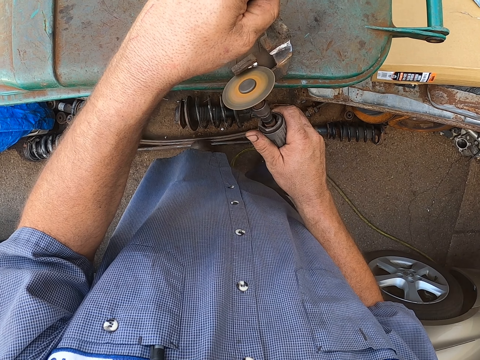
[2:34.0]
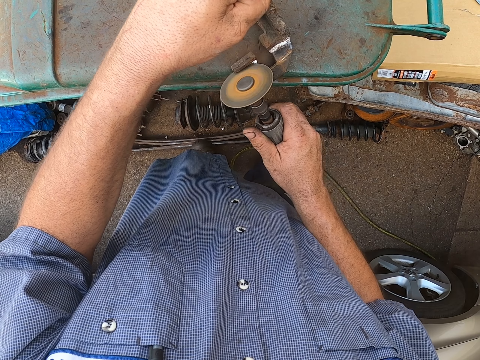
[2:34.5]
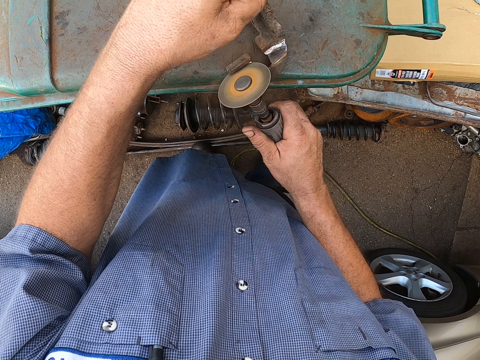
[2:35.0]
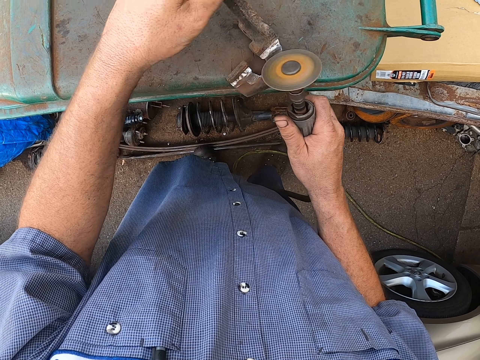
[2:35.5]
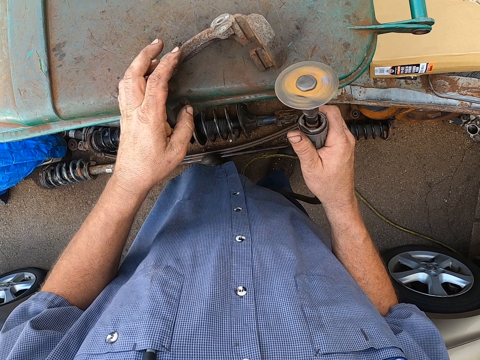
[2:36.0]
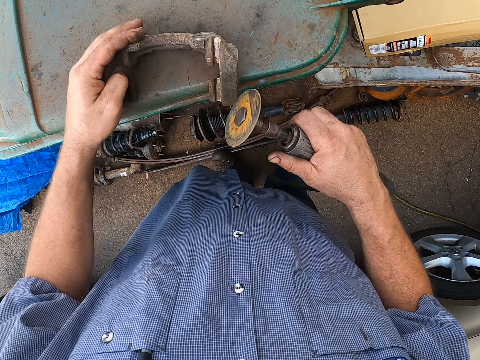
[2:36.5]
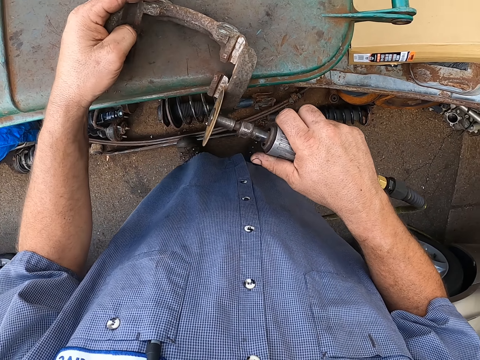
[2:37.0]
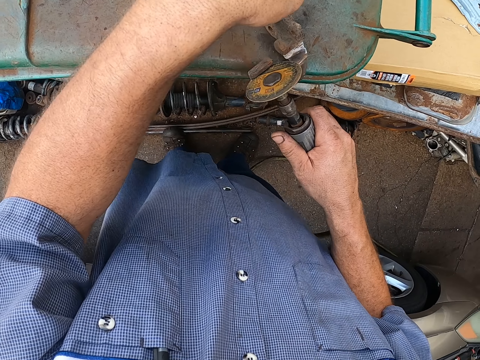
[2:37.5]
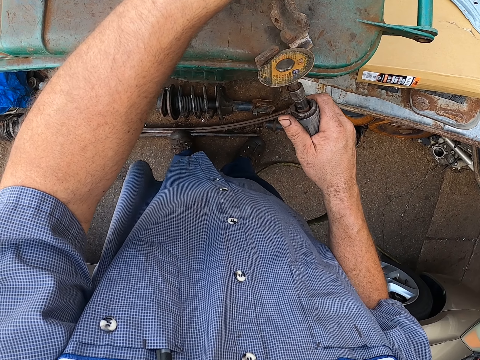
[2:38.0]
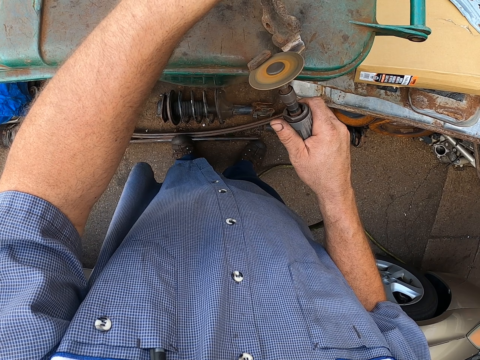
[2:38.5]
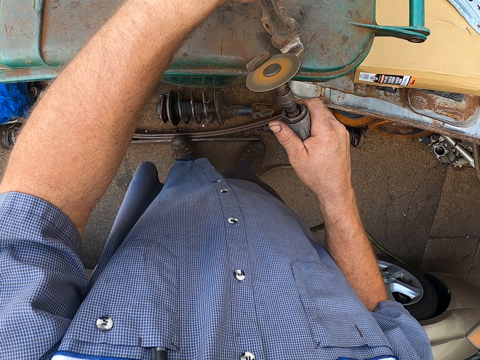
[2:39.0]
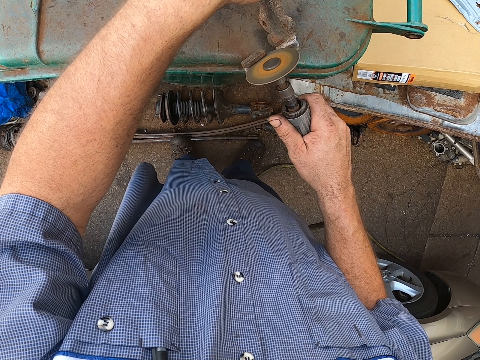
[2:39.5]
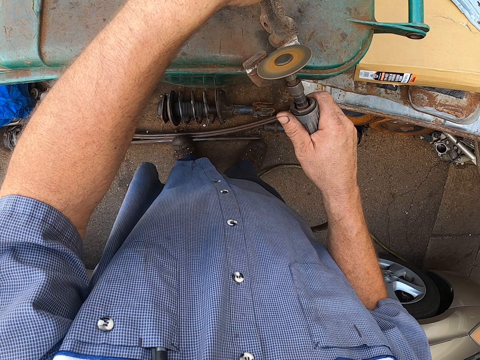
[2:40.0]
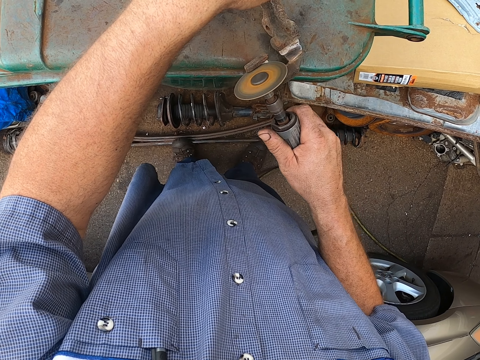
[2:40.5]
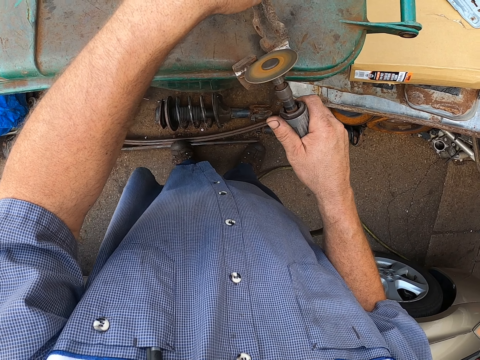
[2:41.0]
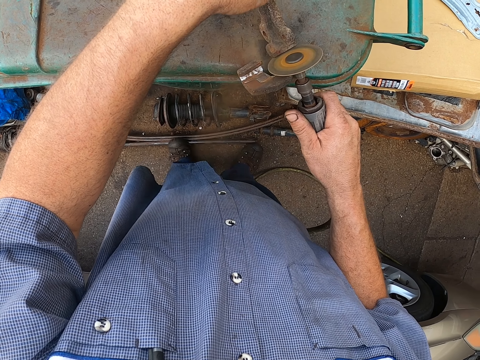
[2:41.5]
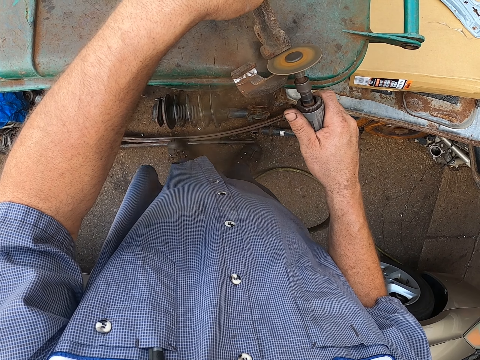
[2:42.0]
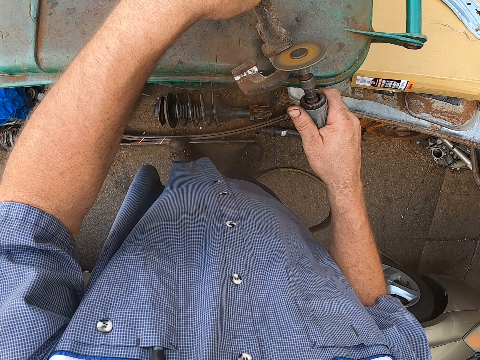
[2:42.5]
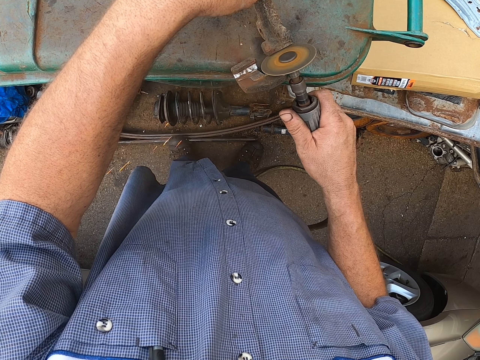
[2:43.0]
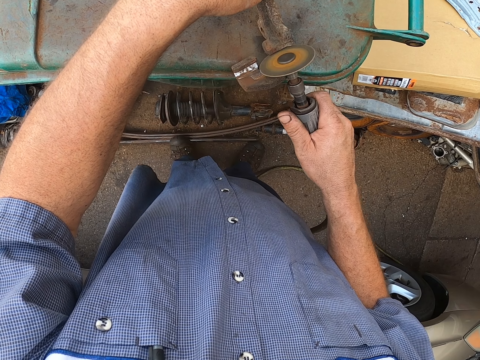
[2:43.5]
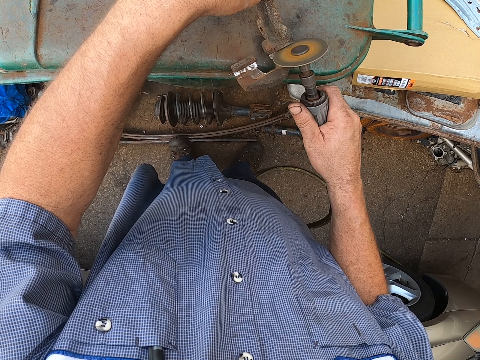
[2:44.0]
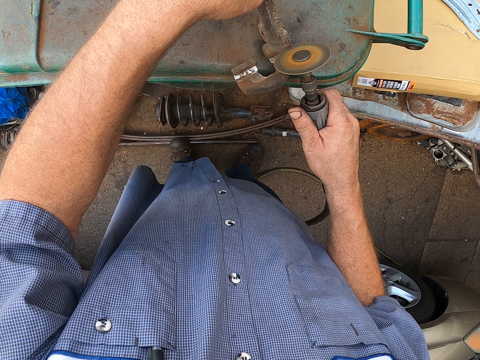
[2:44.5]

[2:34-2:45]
The camera wearer turns a metal. They clean the metal.

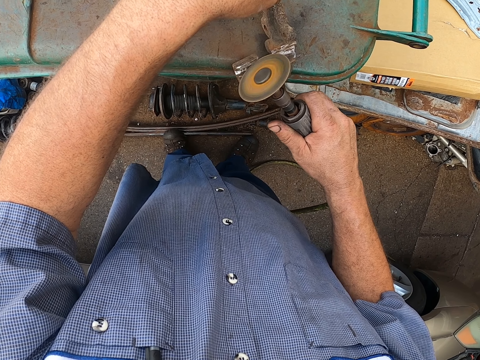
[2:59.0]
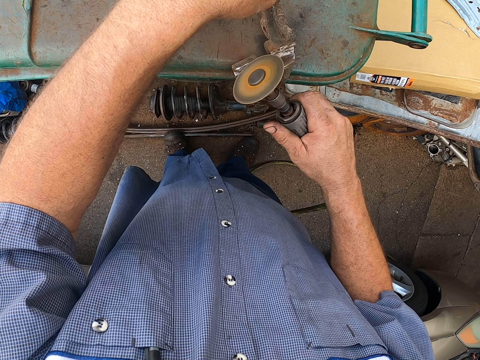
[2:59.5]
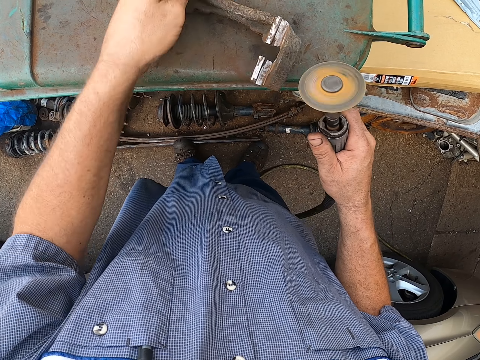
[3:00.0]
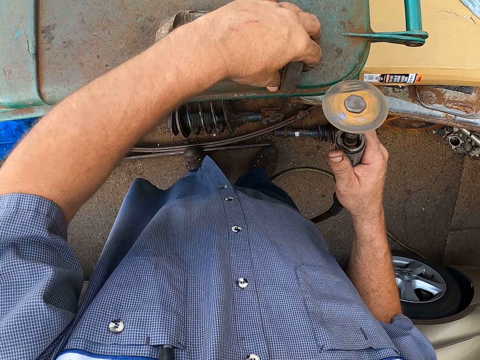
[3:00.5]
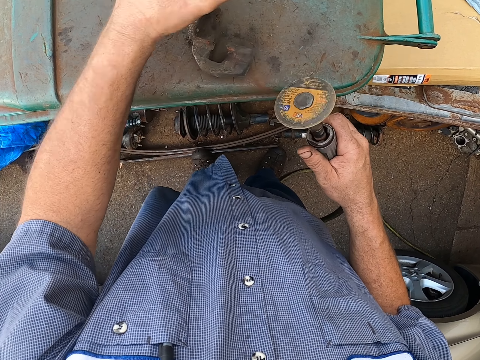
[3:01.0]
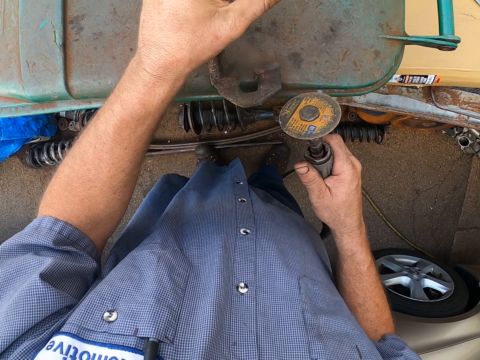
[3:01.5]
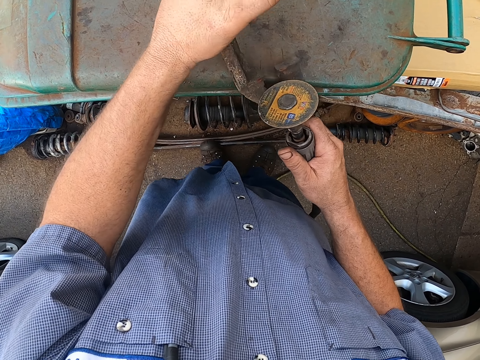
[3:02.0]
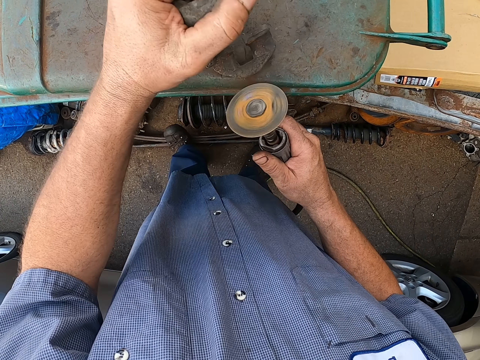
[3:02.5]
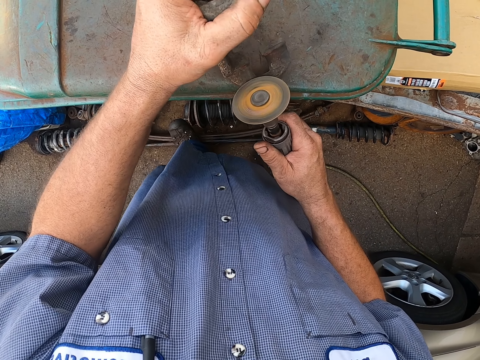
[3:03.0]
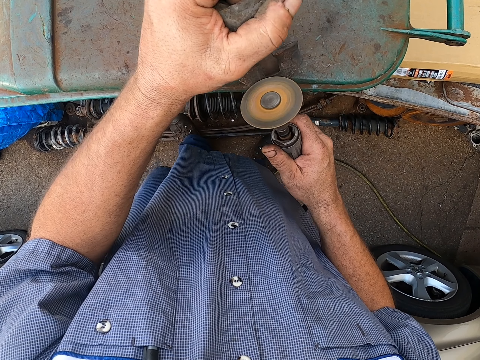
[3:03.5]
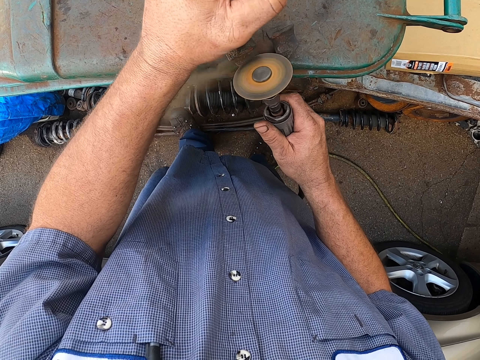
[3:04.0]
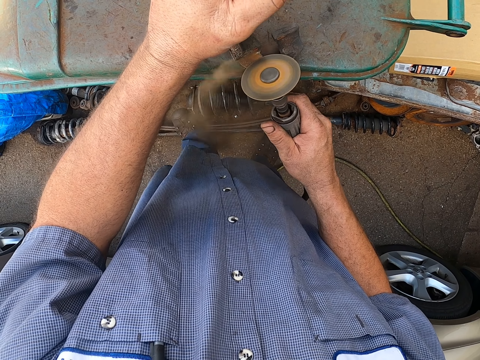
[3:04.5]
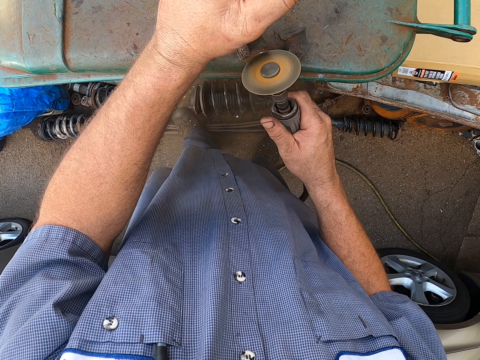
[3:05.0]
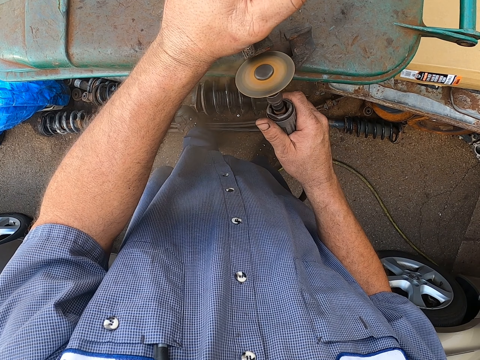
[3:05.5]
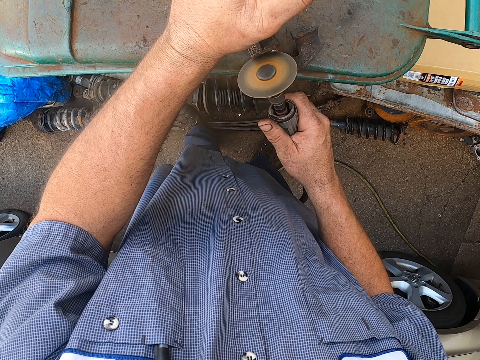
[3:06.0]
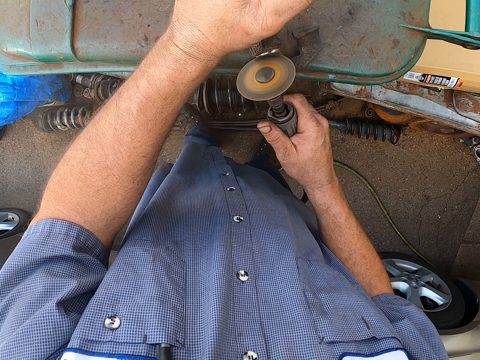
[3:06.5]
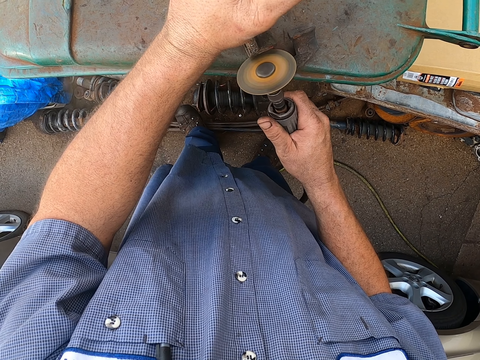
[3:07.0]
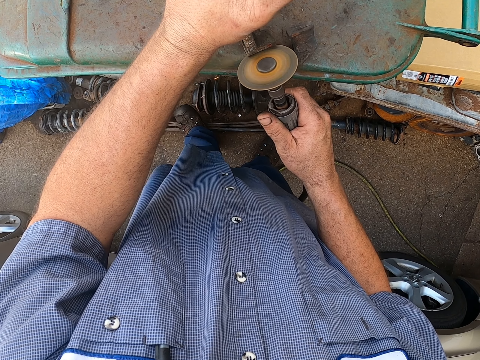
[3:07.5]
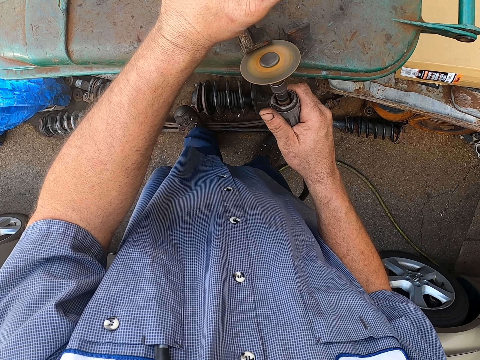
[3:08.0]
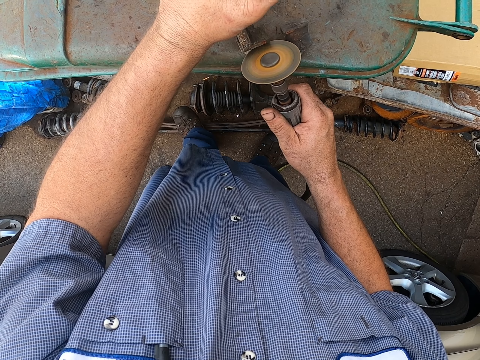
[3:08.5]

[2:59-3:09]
The camera wearer turns a metal. They clean the metal.

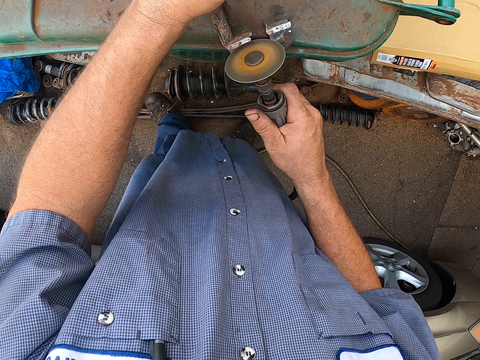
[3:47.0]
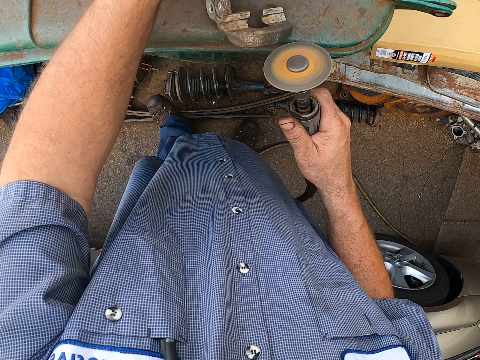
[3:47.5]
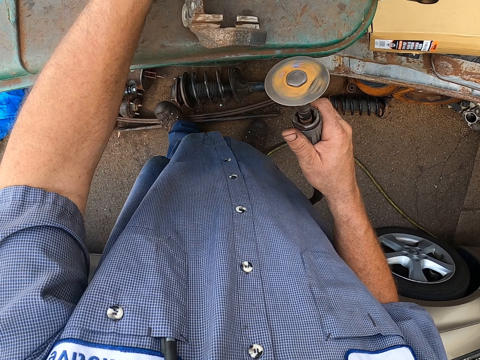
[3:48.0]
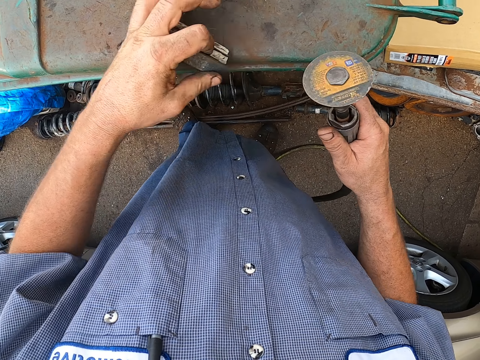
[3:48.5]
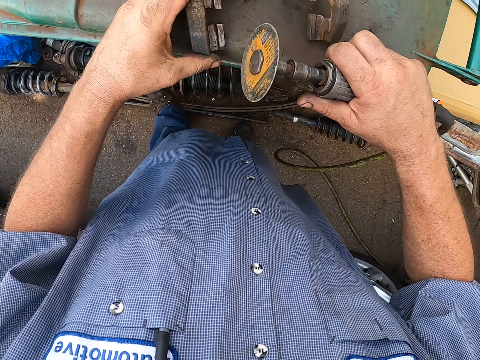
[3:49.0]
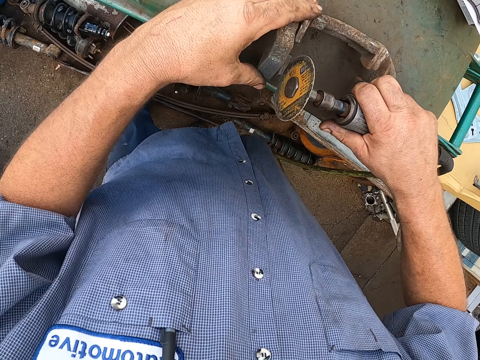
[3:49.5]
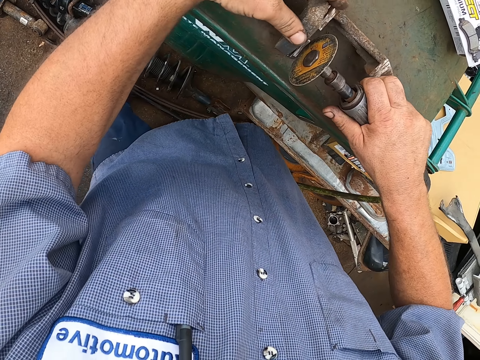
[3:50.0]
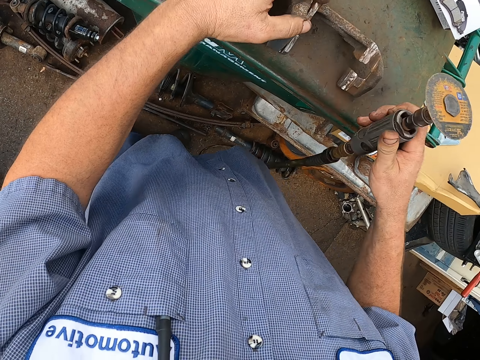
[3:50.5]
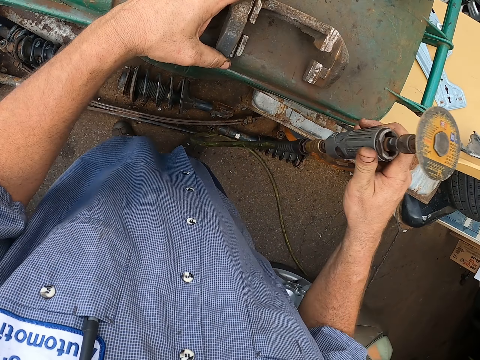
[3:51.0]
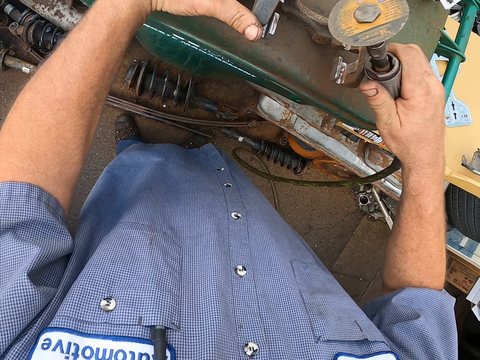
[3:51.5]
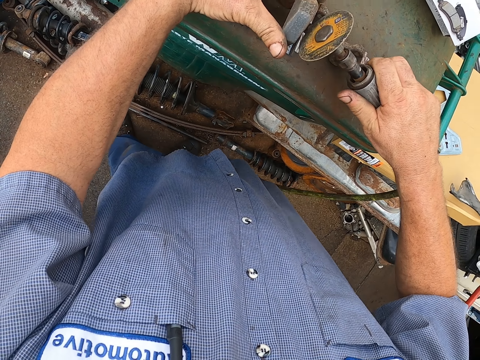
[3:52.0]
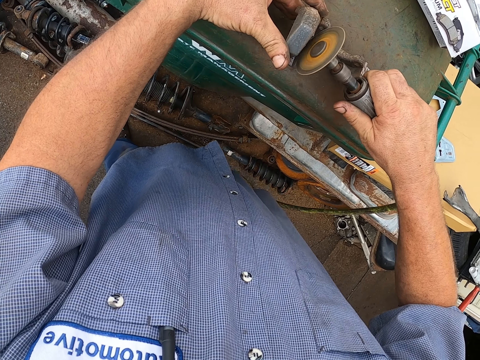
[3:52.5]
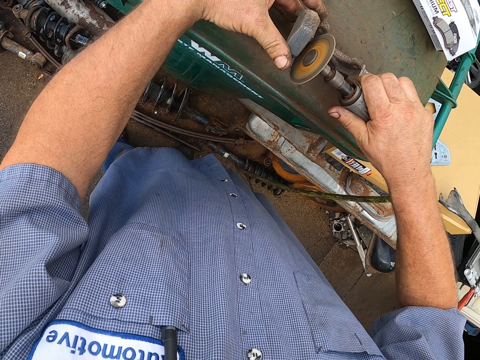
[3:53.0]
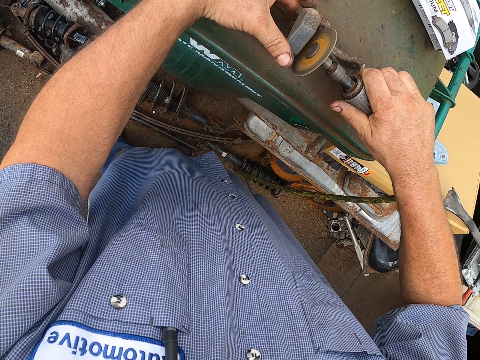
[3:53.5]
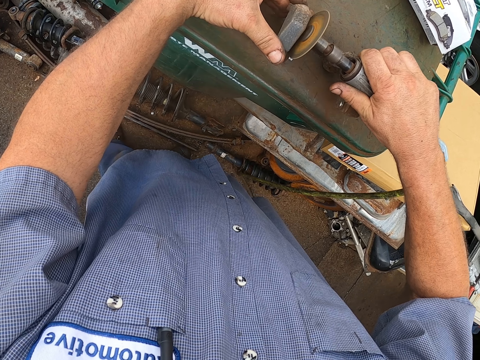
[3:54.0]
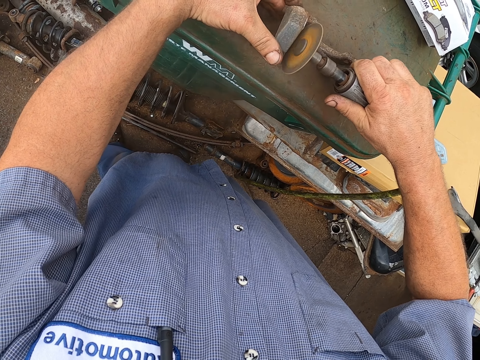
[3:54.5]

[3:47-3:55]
The camera wearer touches a metal.
